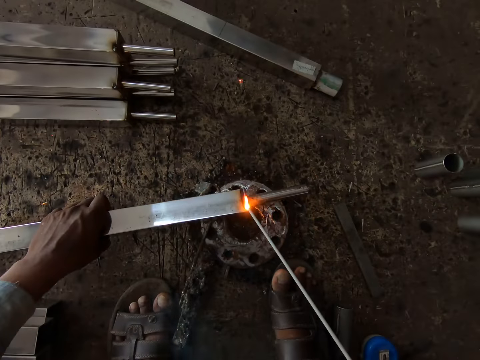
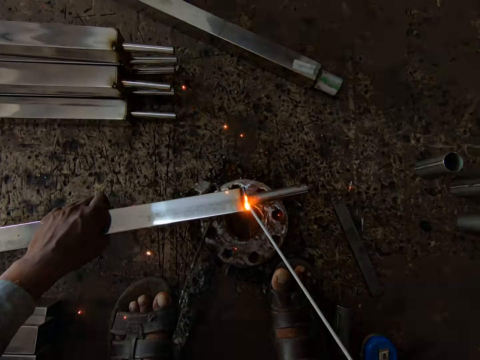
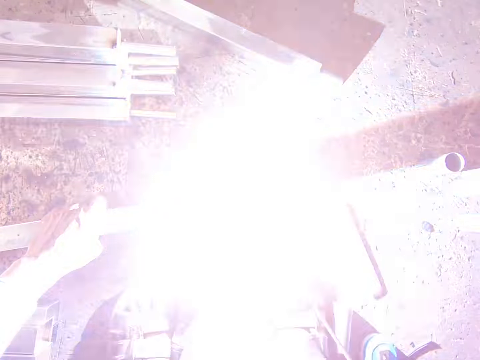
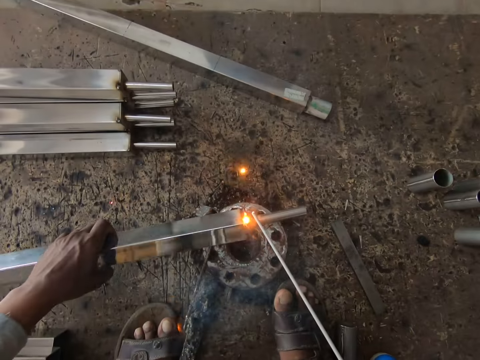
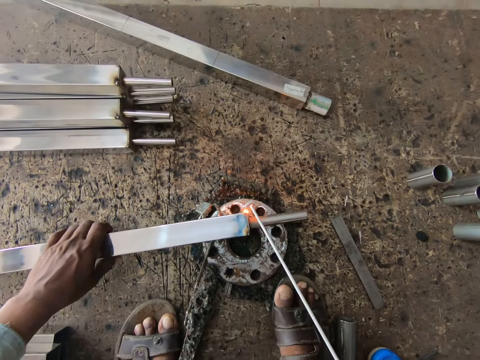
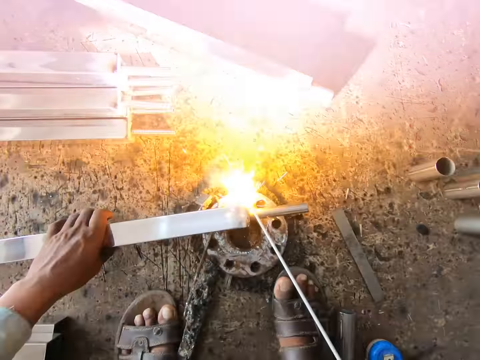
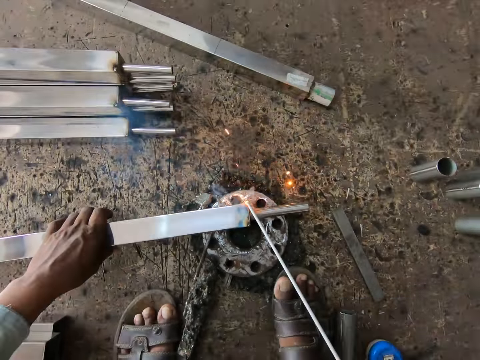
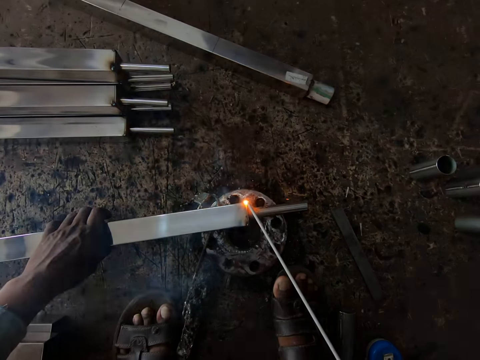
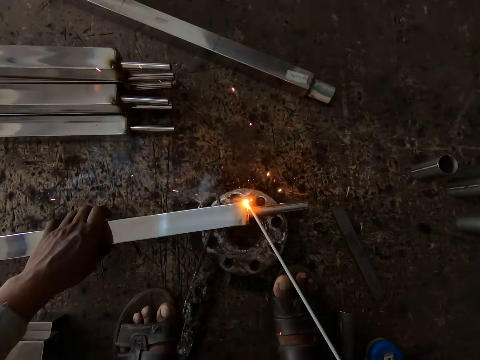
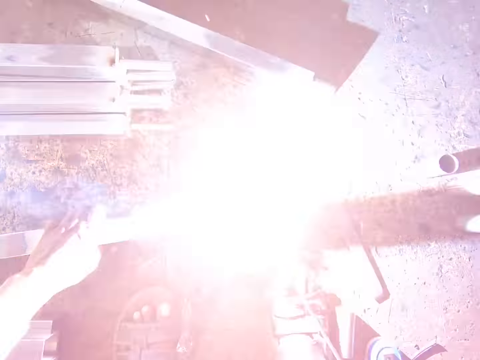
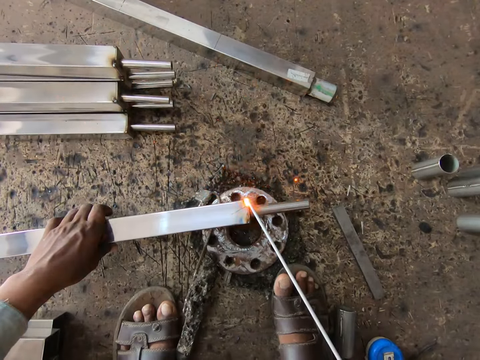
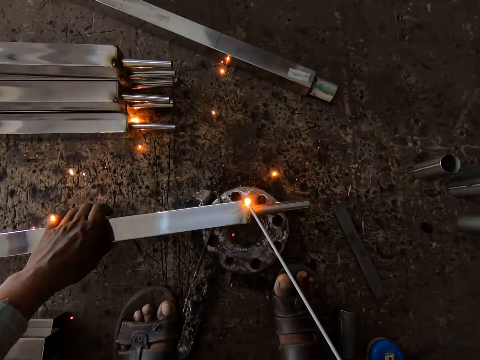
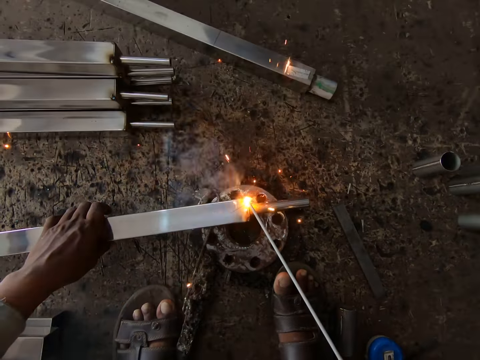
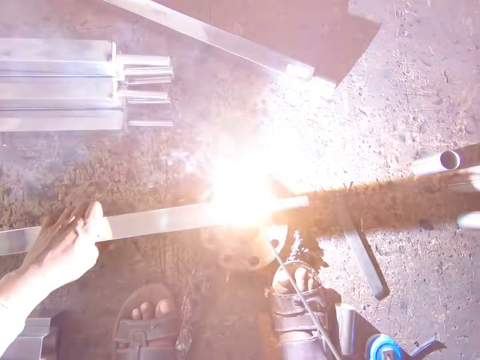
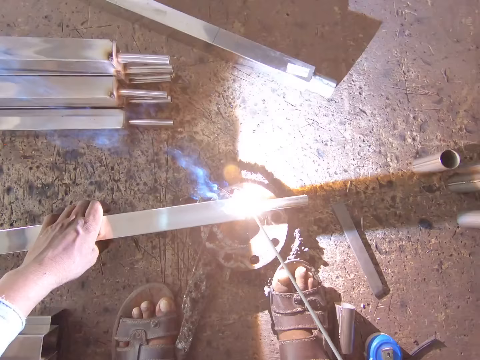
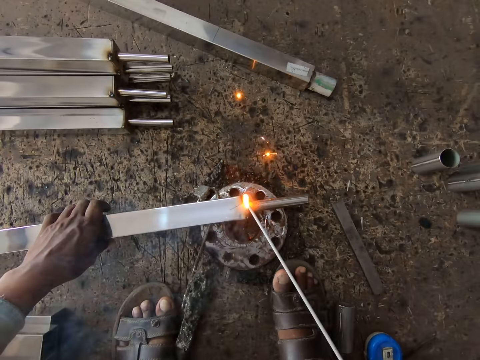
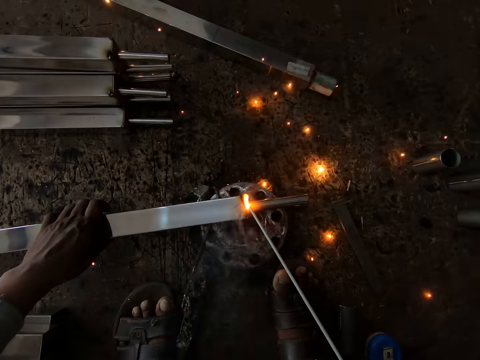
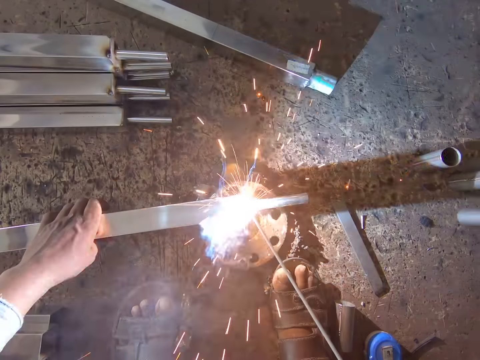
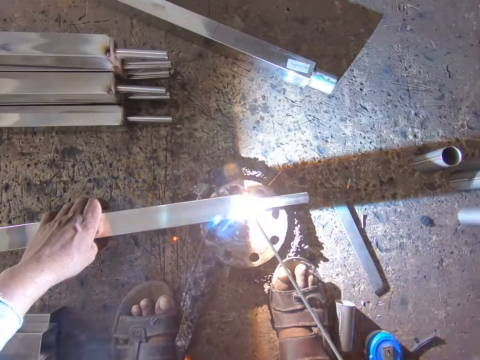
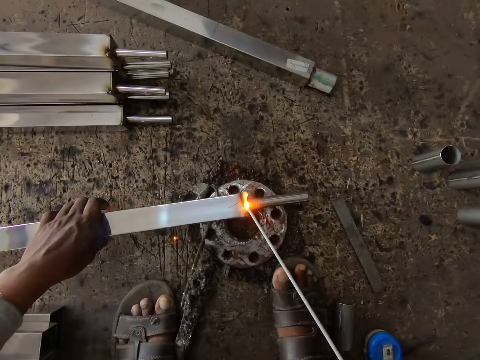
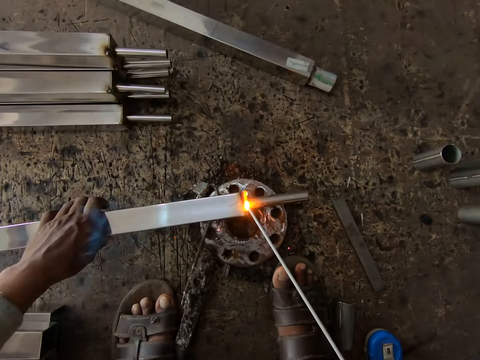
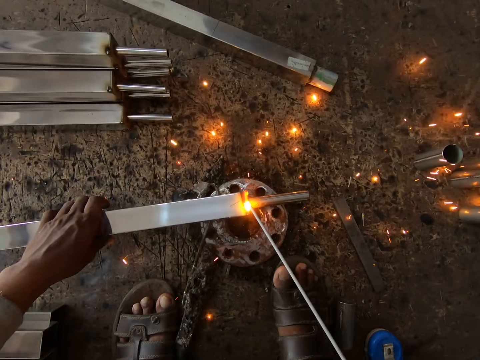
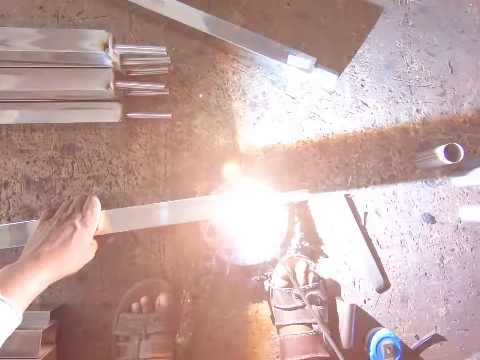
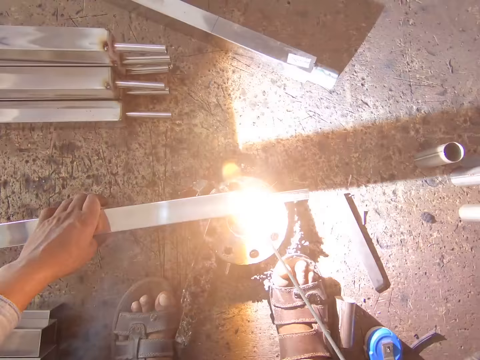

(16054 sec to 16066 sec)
The camera wearer turns the steel on the metal with his left hand. He welds the steel on the metal in his left hand with the electrode holder in his right hand.

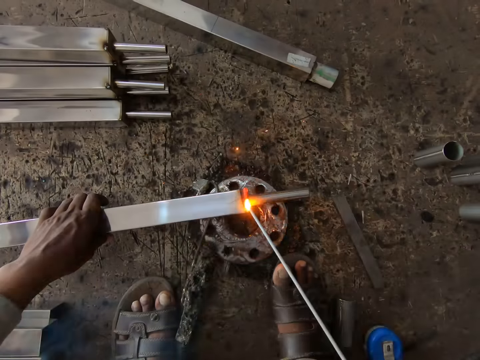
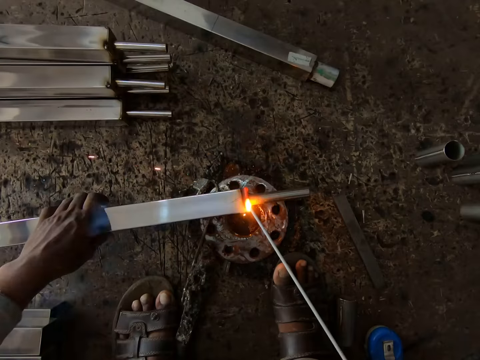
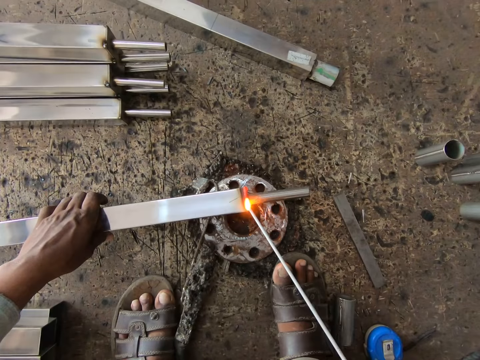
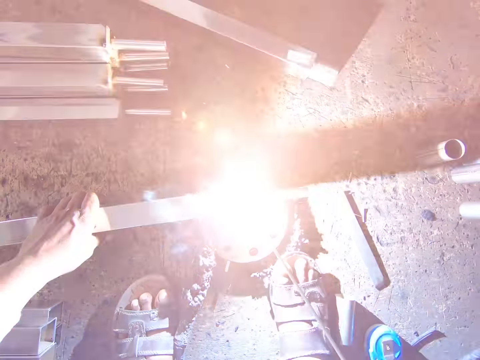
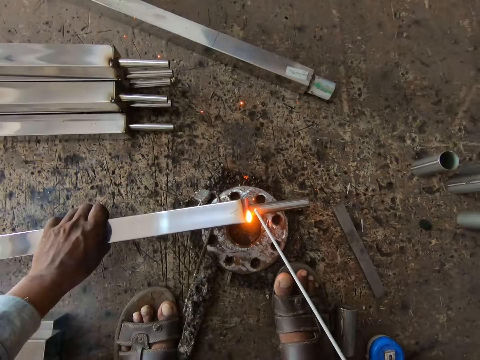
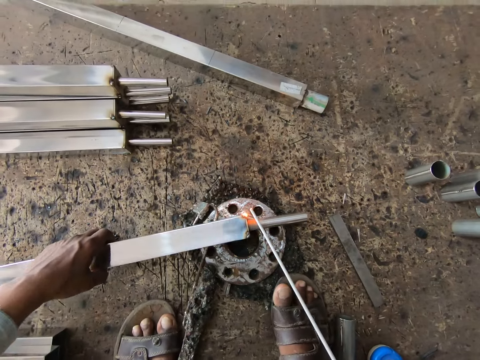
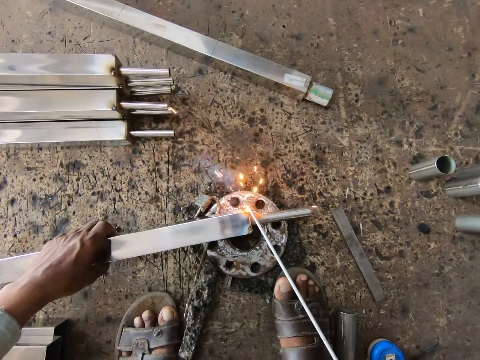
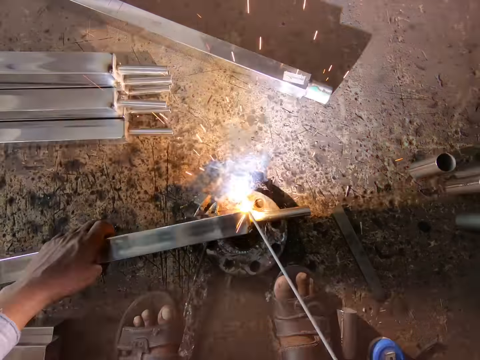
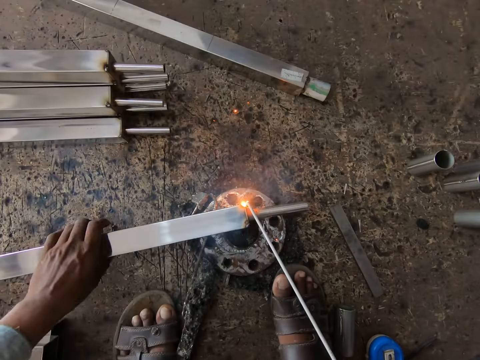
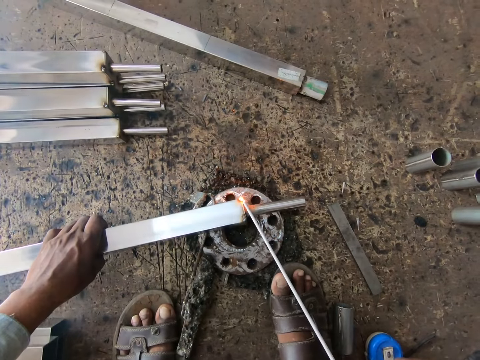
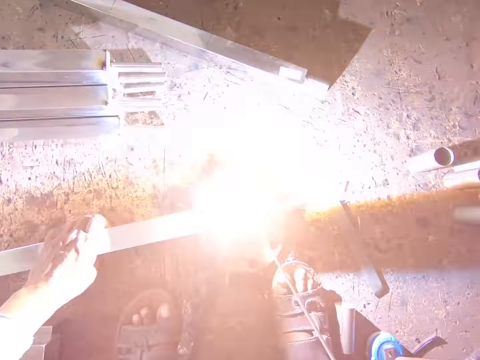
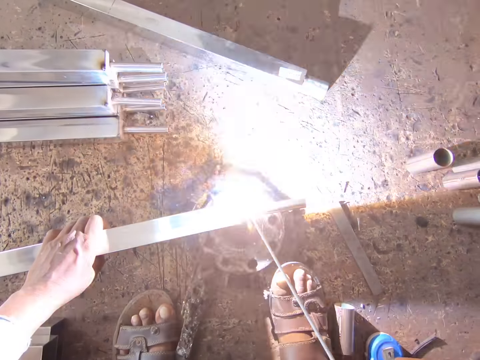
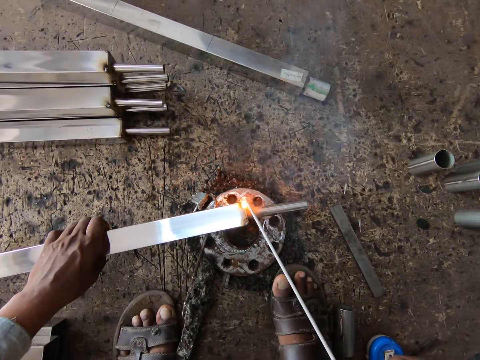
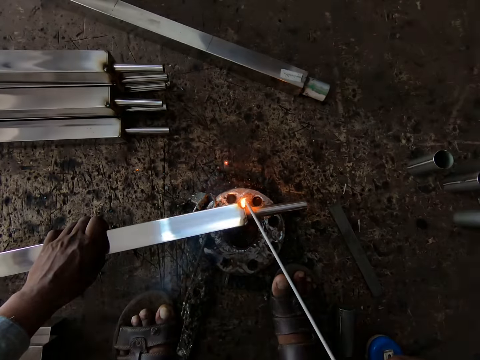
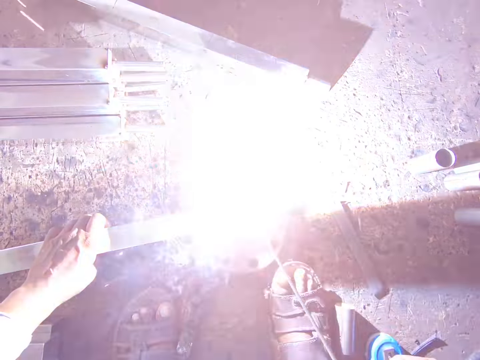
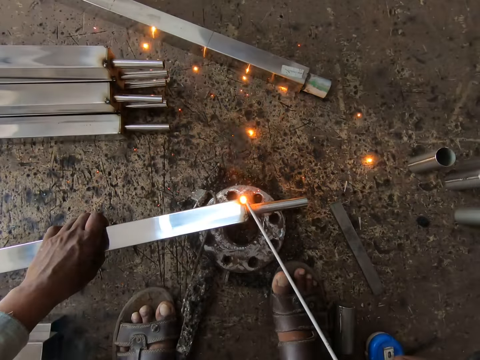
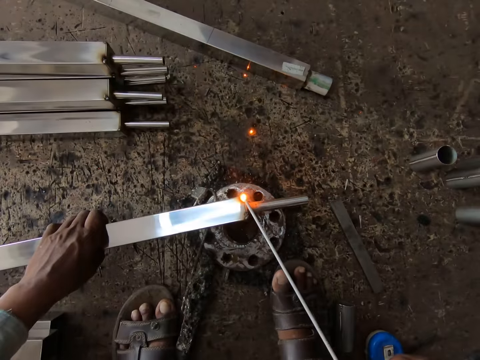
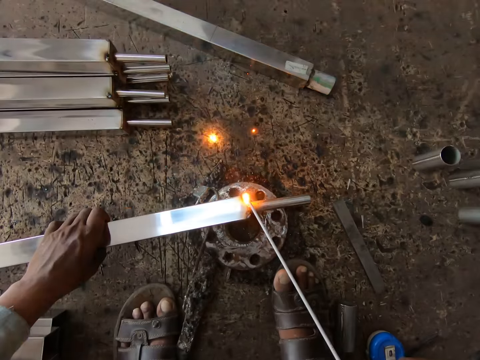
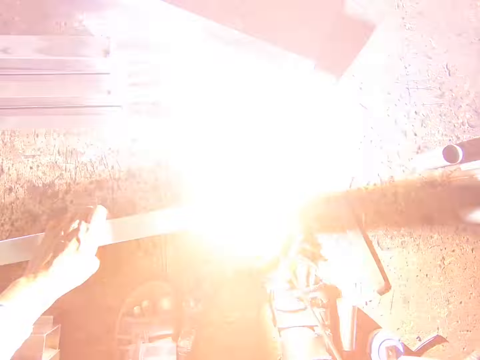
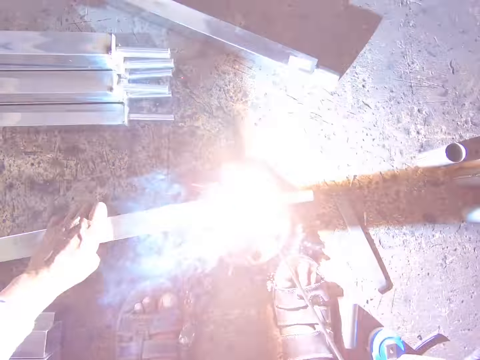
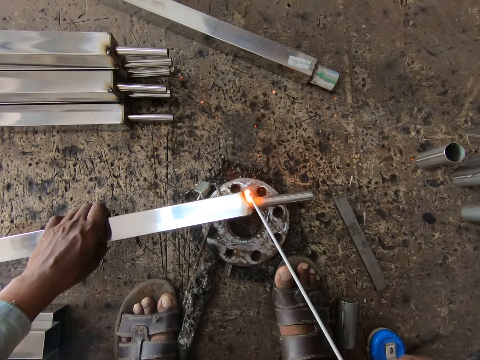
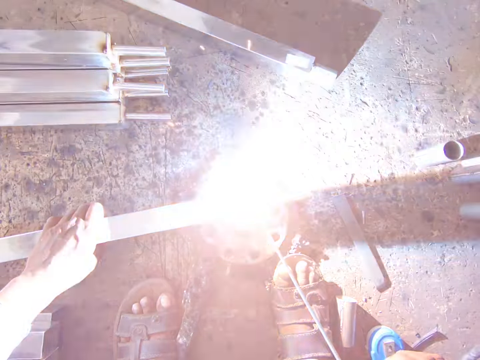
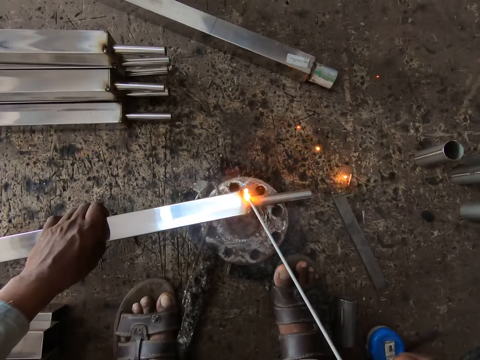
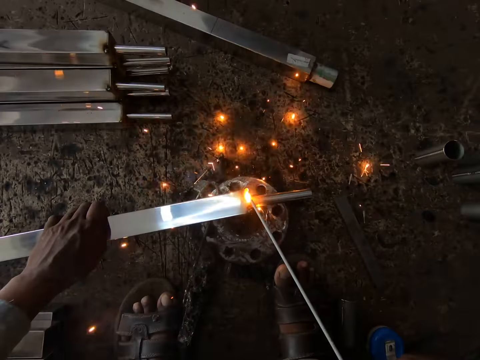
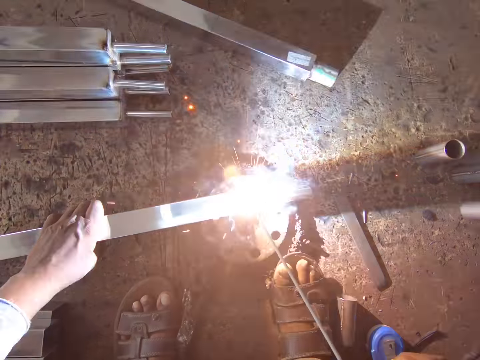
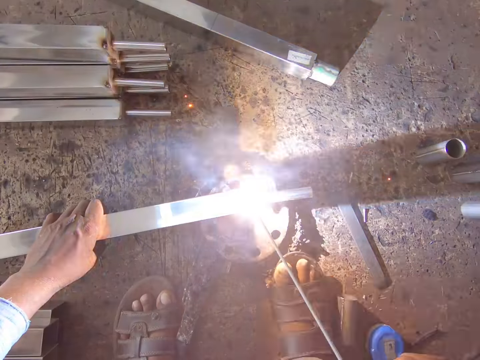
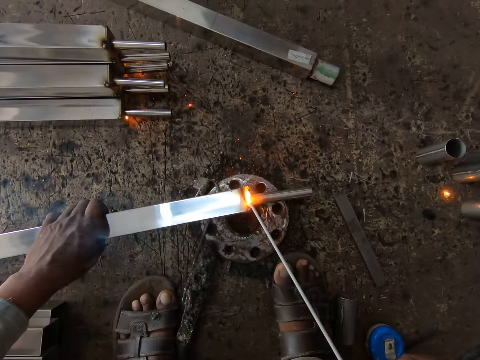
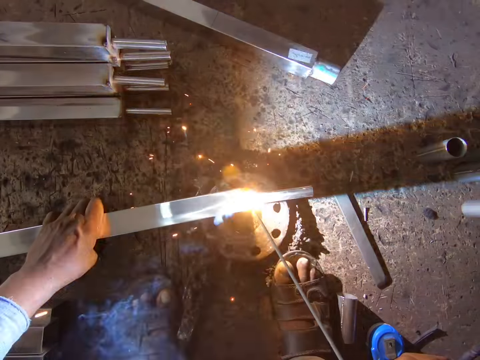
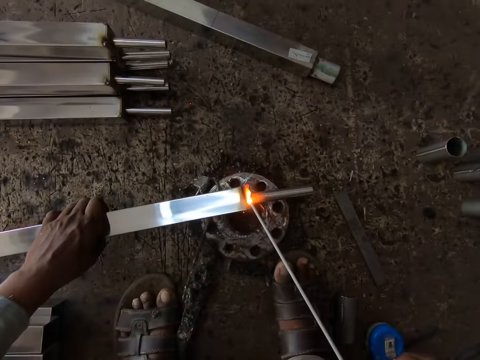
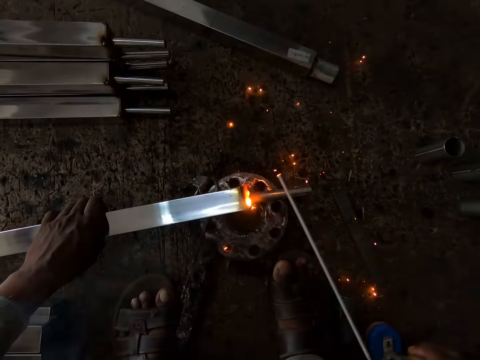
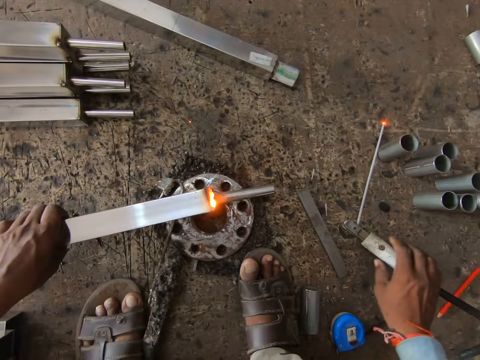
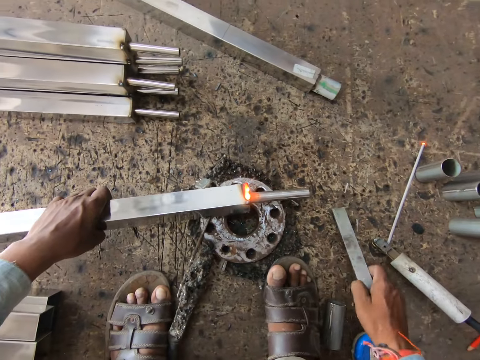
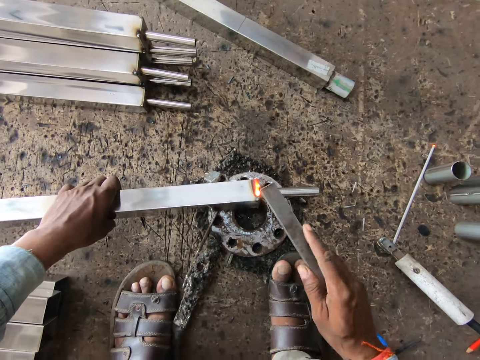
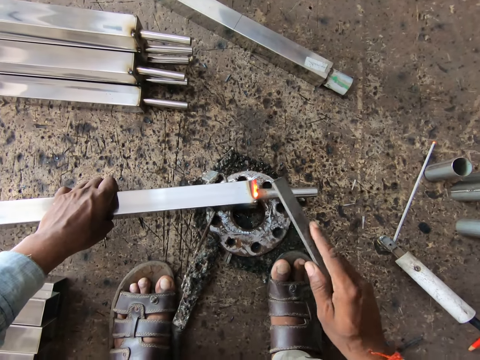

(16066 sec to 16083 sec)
The camera wearer turns the steel on the metal with his left hand. He heats the metal bar with an electrode. He drops the welding gun on a wooden board with his right hand. He picks up an iron from the wooden board with his right hand. He hits the iron bar in his left hand with the iron in his right hand.
